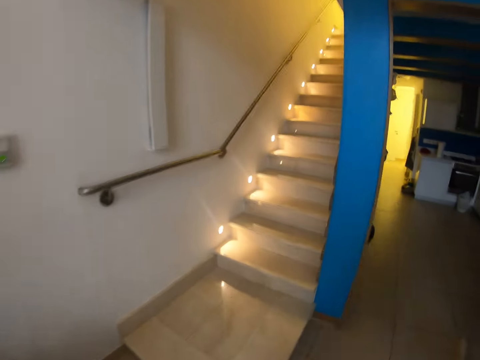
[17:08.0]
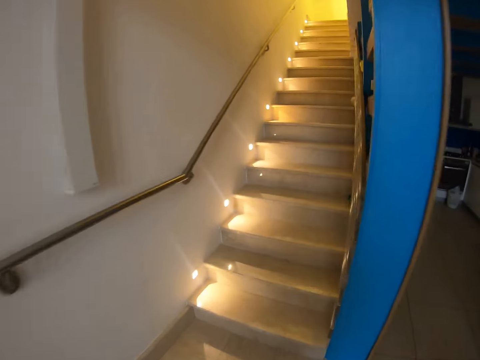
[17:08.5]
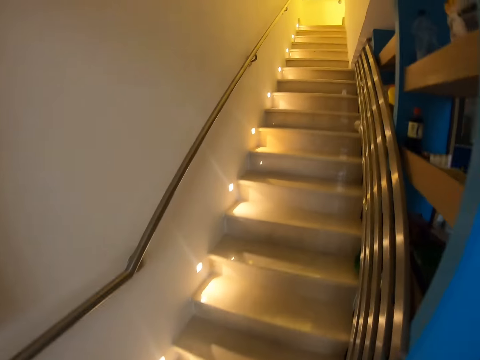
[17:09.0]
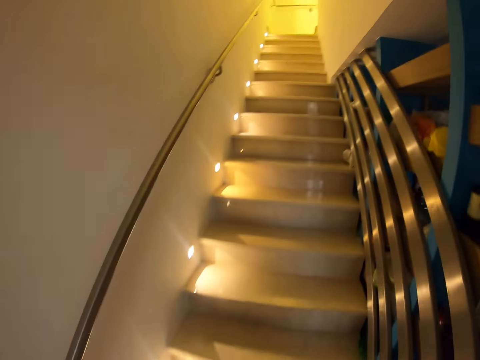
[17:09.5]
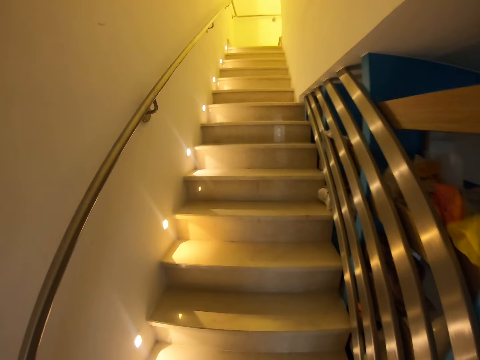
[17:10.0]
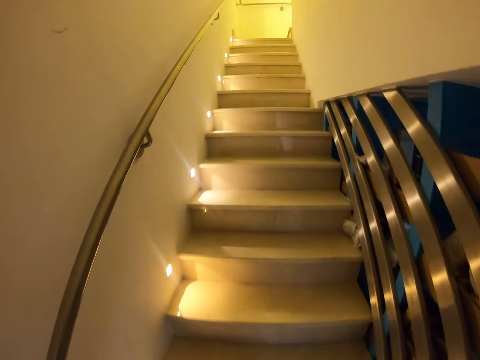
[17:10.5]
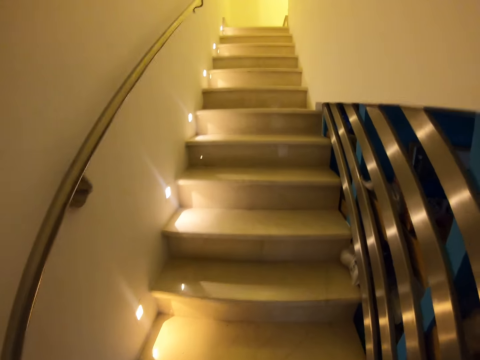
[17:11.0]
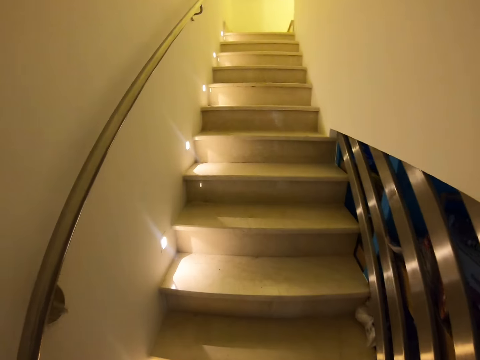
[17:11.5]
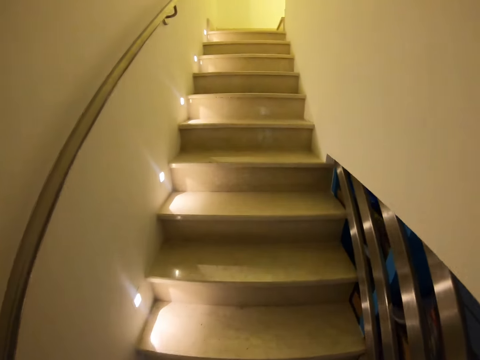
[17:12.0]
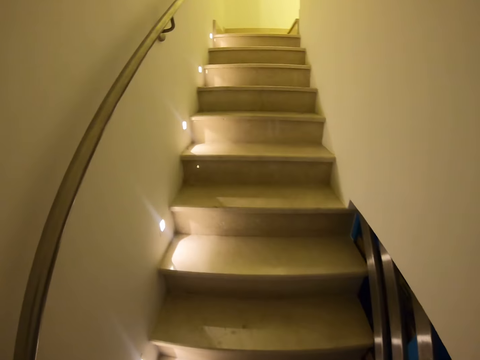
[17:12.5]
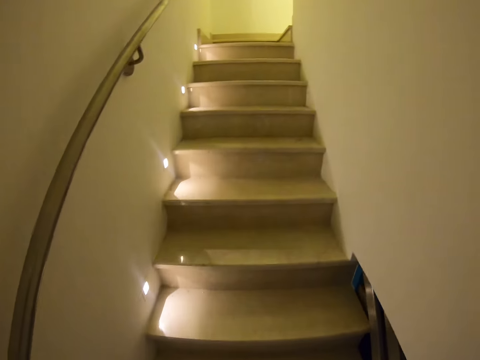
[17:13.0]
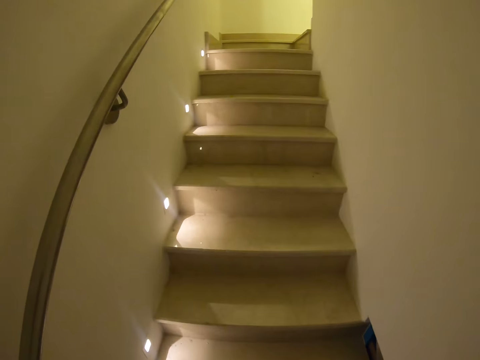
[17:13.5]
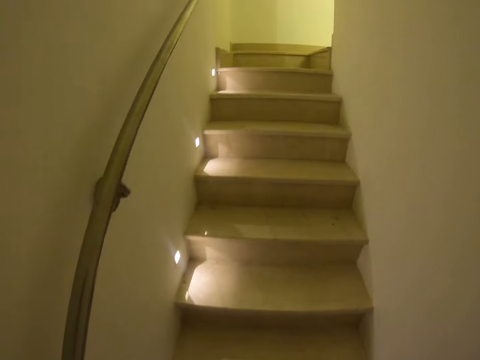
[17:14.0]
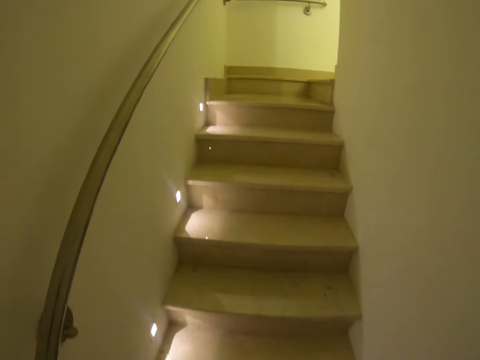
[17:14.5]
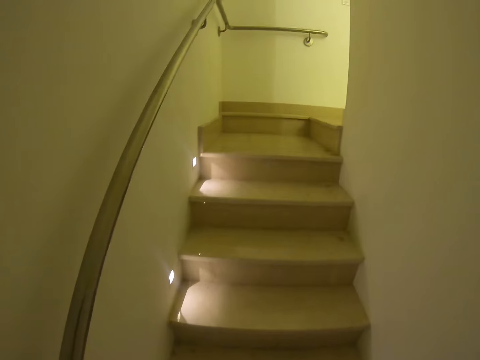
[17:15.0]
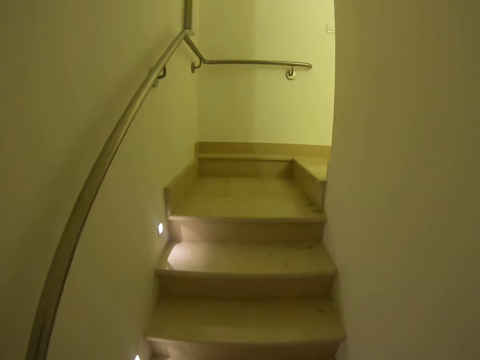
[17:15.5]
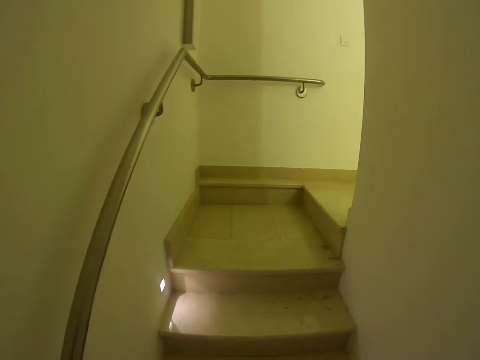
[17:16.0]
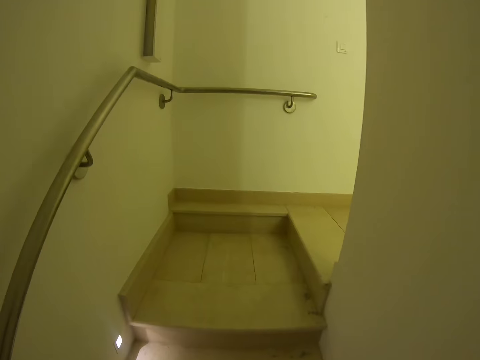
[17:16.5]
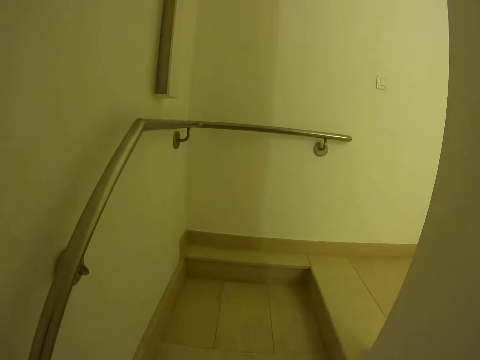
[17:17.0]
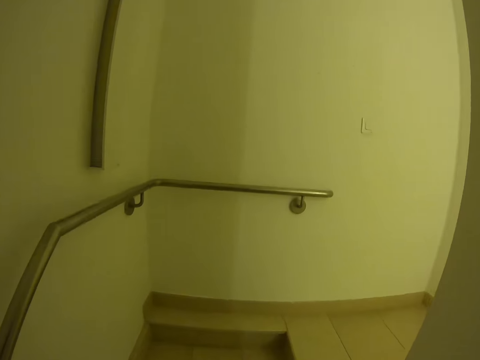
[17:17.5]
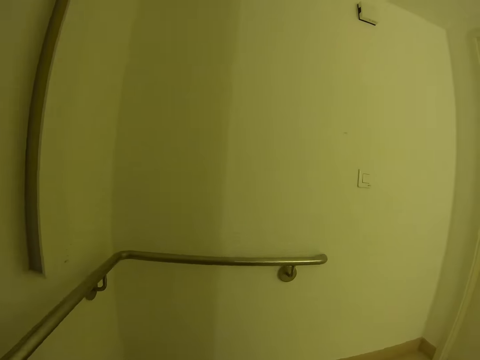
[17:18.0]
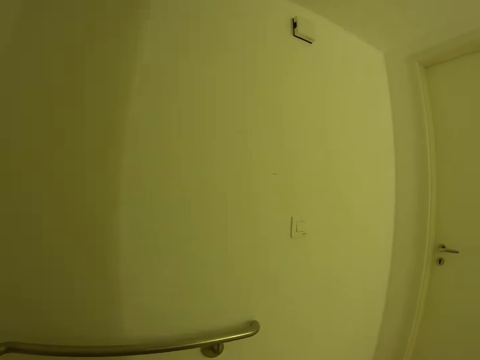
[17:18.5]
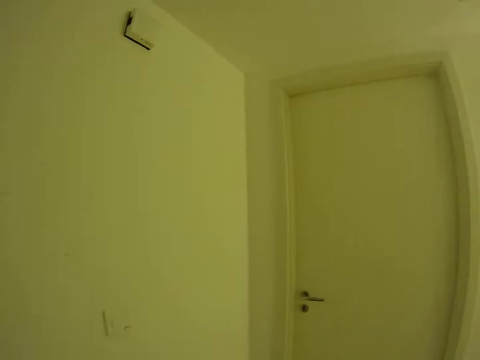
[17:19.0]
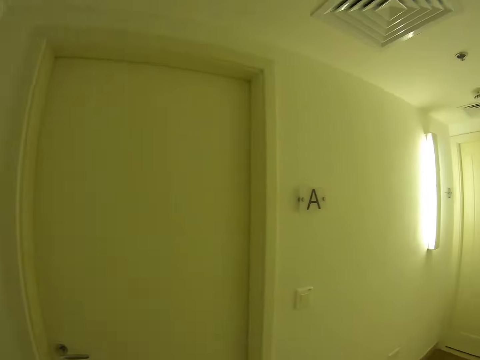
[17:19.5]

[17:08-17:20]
The camera wearer walks on the stairs.

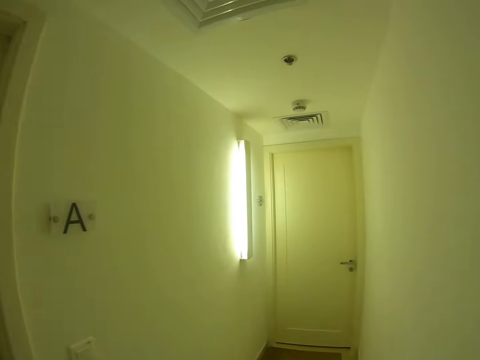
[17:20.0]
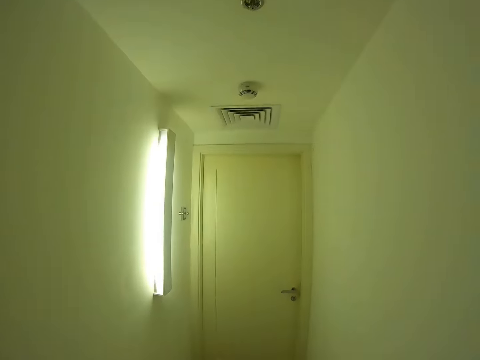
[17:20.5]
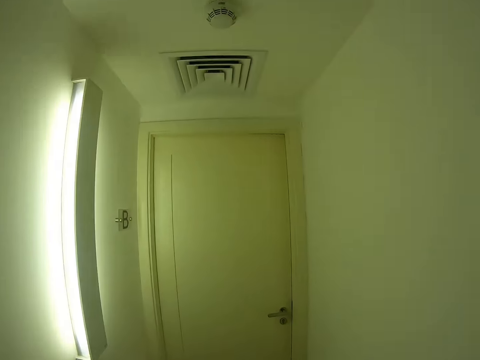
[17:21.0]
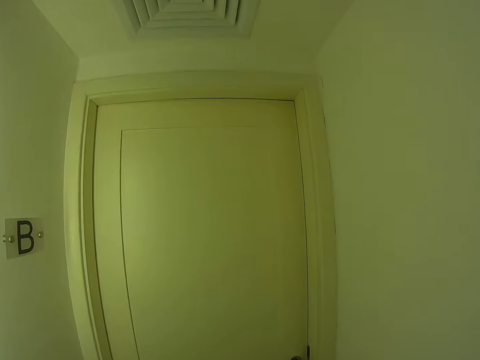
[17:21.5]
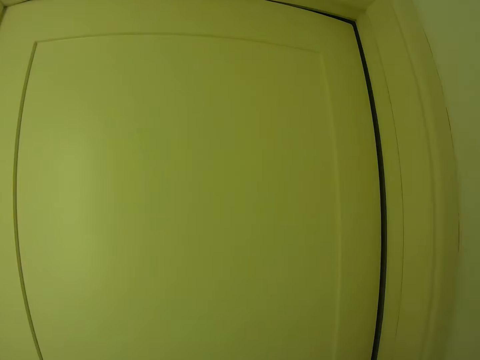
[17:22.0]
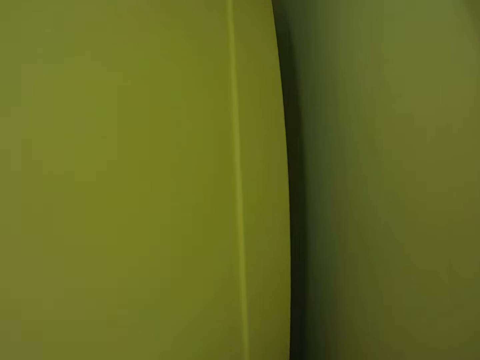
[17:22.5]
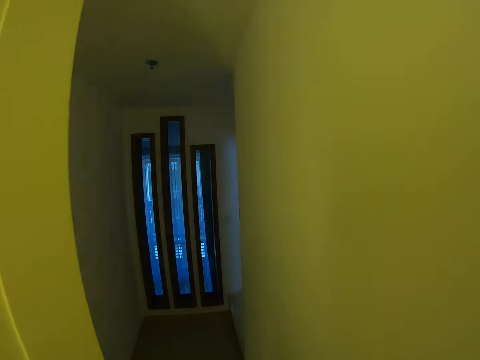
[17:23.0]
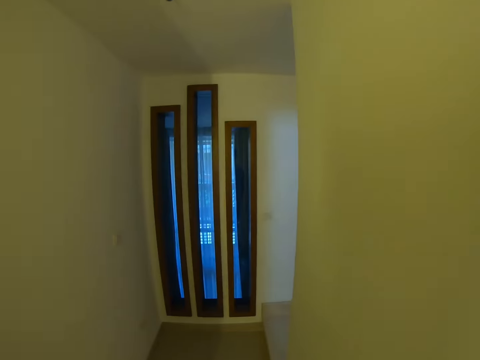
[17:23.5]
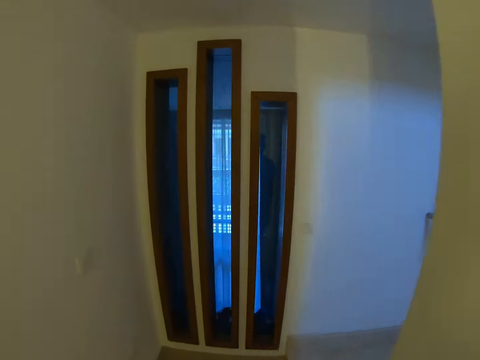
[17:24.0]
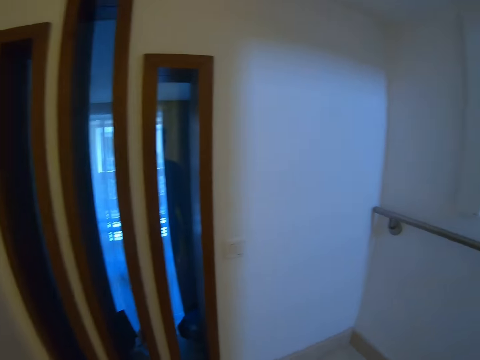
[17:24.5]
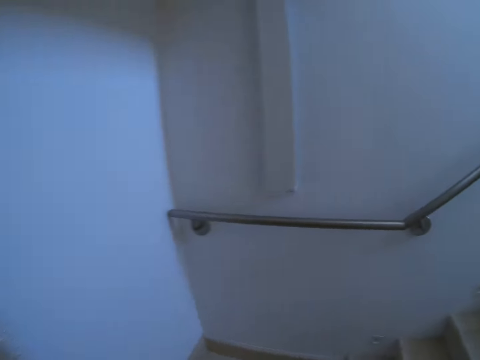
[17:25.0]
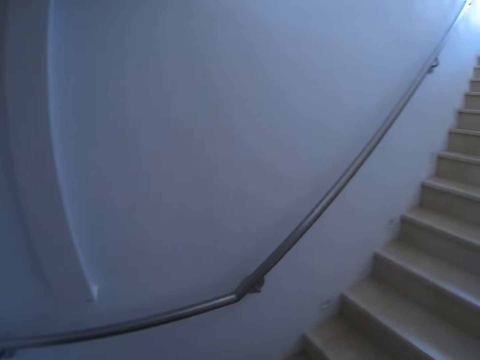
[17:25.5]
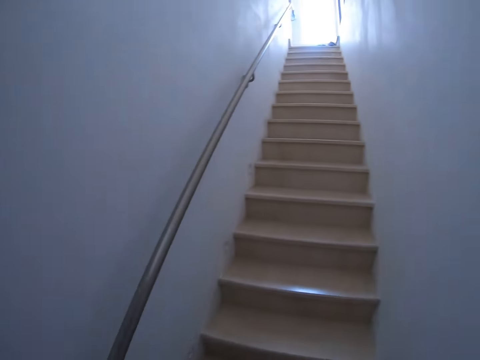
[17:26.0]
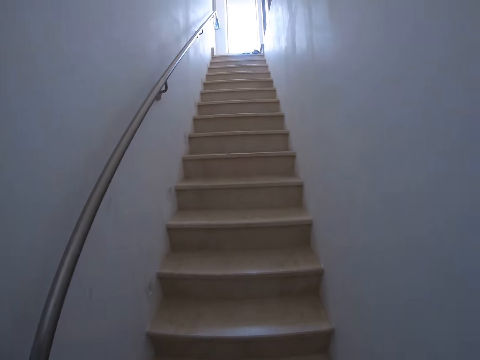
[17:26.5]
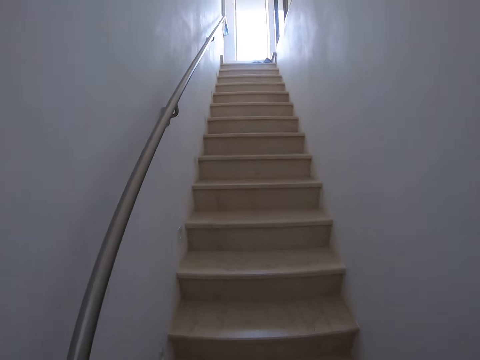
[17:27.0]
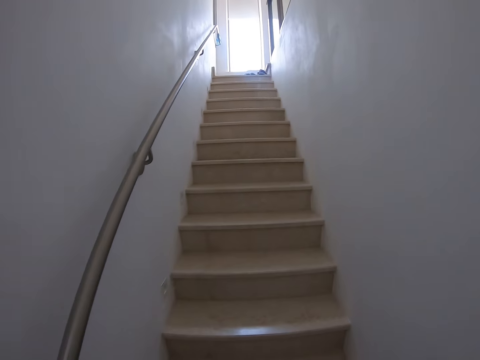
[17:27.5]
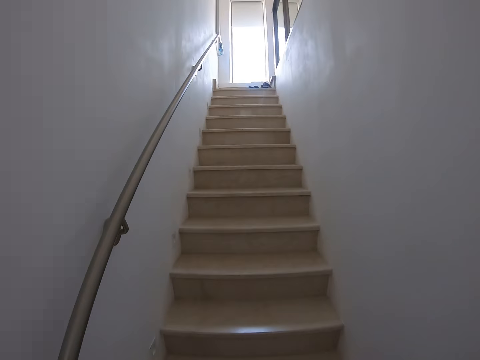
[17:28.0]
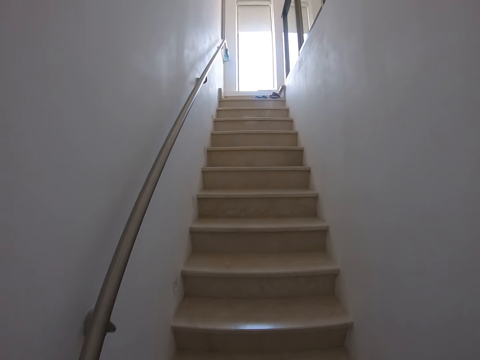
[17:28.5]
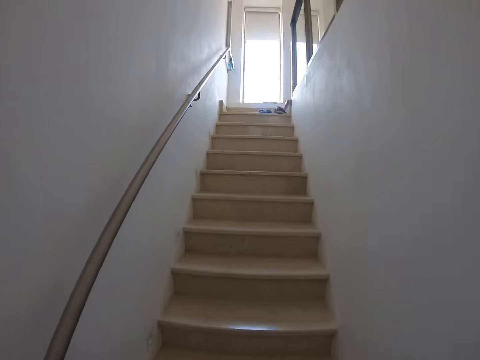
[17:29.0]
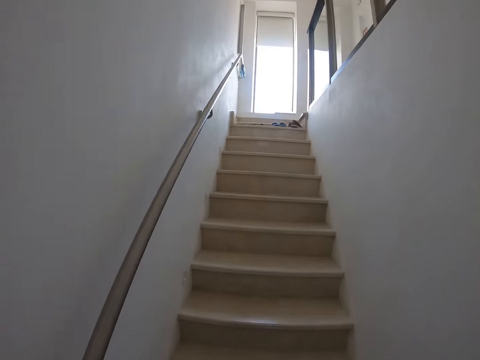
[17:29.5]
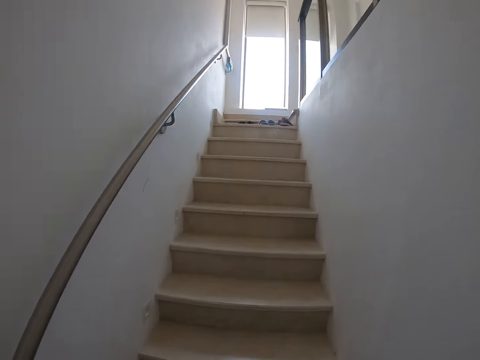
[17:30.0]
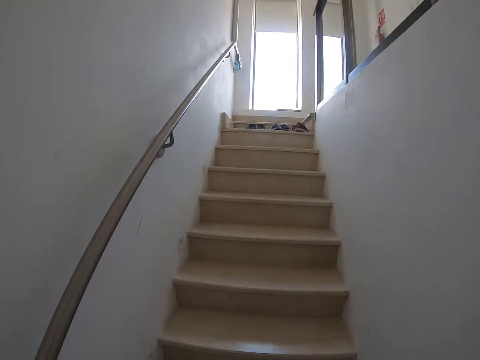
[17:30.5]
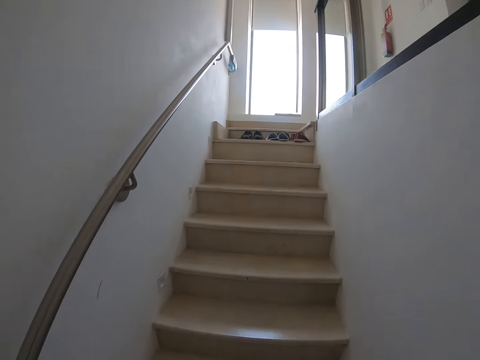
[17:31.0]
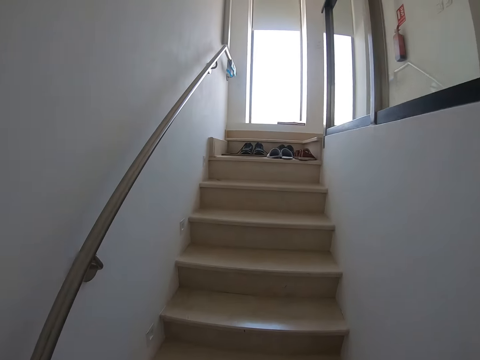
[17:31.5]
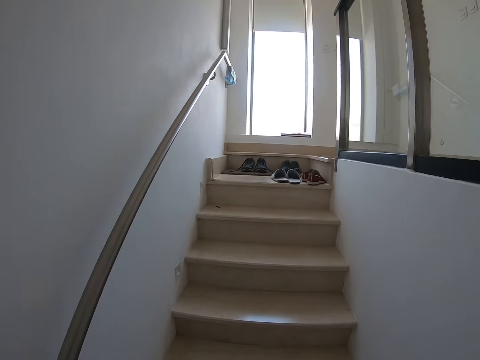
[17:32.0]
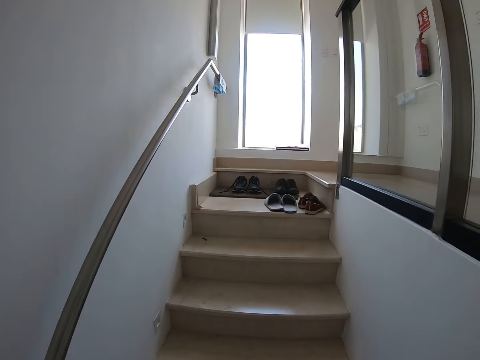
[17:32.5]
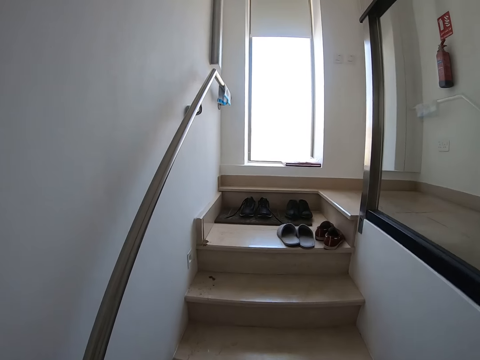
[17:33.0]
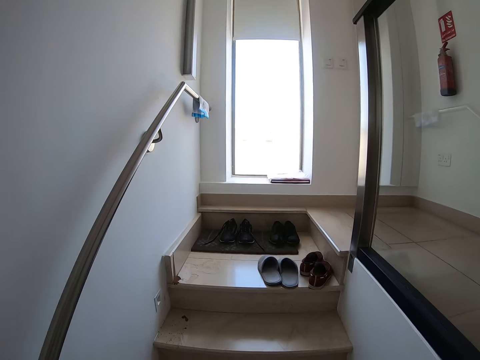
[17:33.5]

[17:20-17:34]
The camera wearer opens the door. They walk on the stairs.
